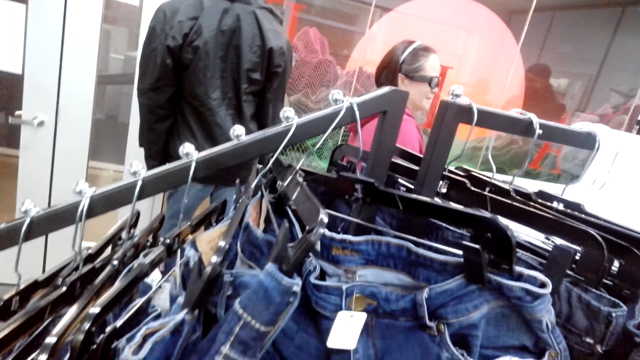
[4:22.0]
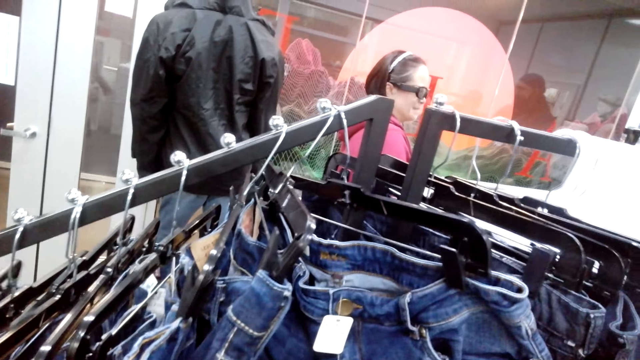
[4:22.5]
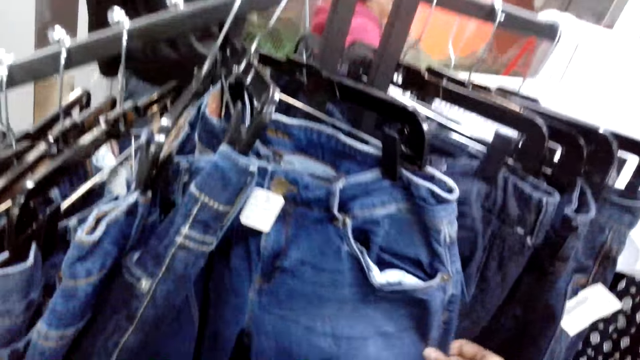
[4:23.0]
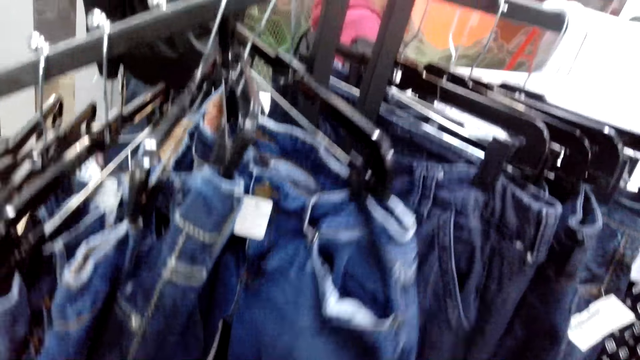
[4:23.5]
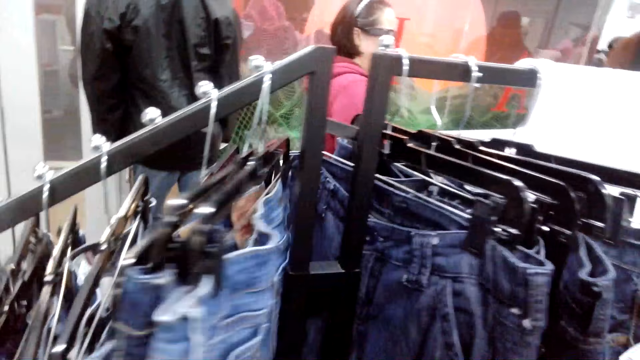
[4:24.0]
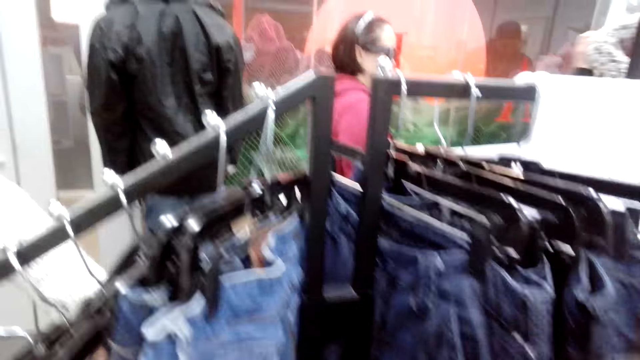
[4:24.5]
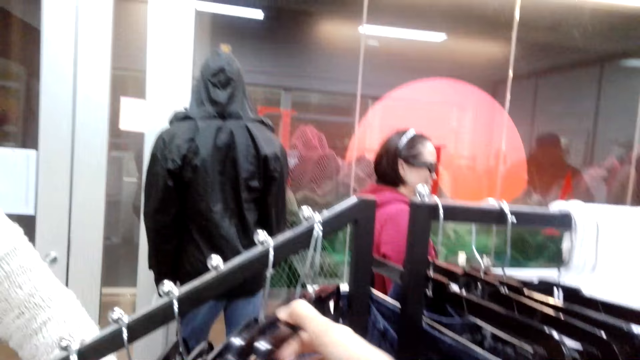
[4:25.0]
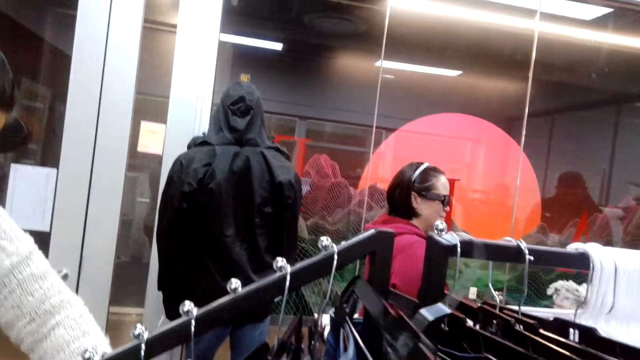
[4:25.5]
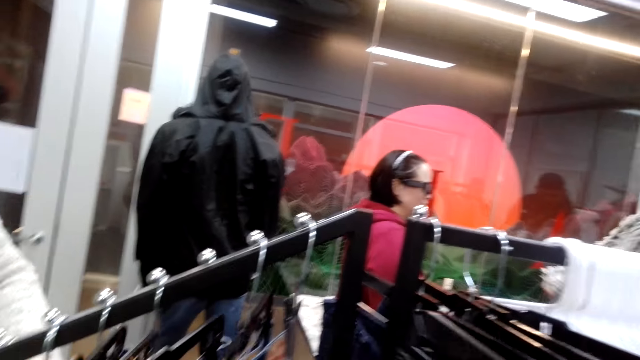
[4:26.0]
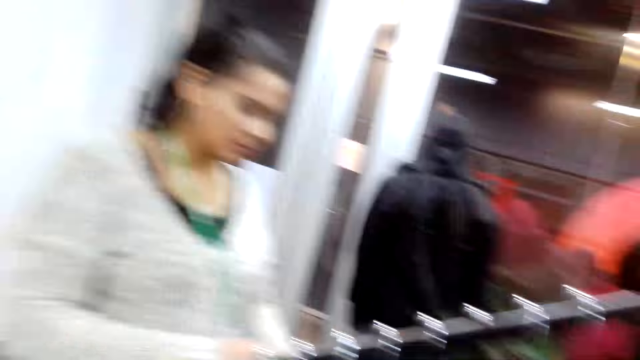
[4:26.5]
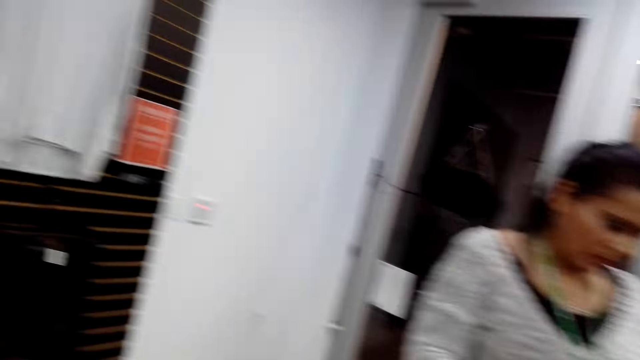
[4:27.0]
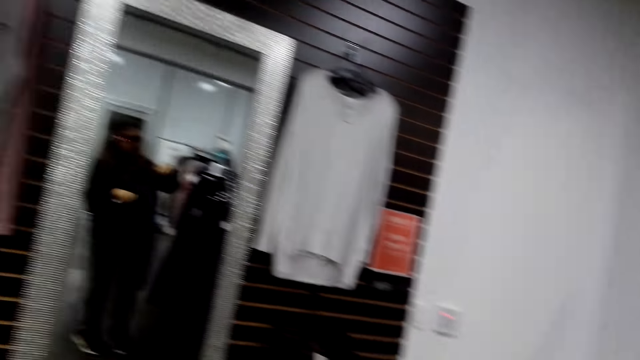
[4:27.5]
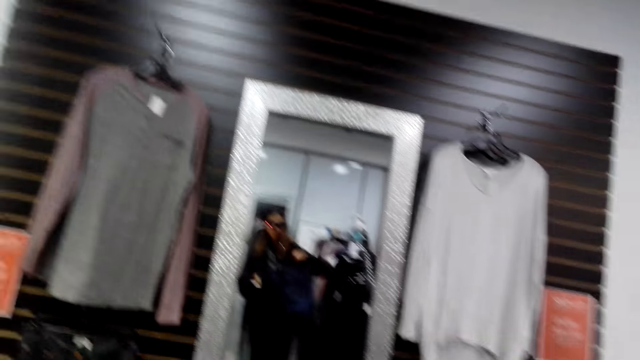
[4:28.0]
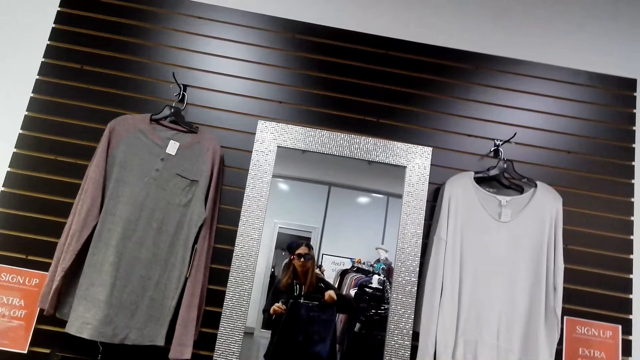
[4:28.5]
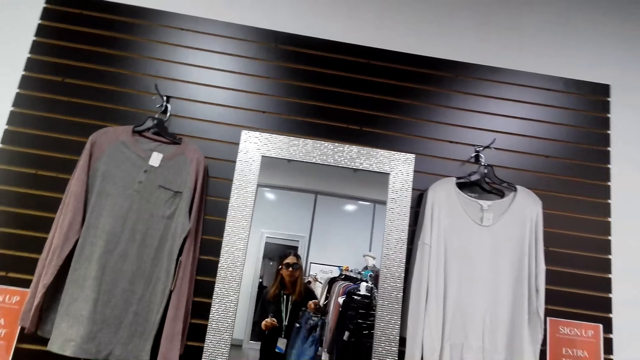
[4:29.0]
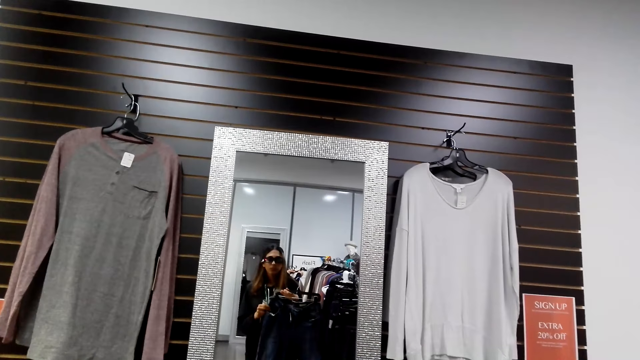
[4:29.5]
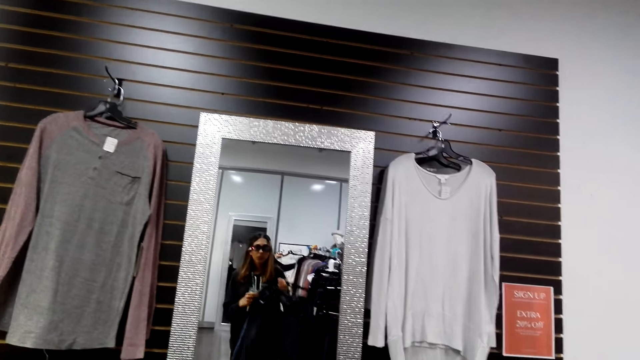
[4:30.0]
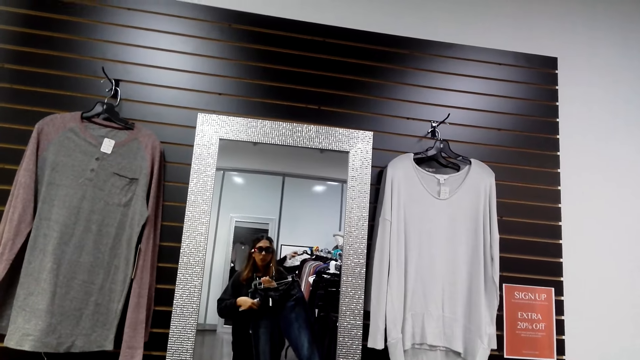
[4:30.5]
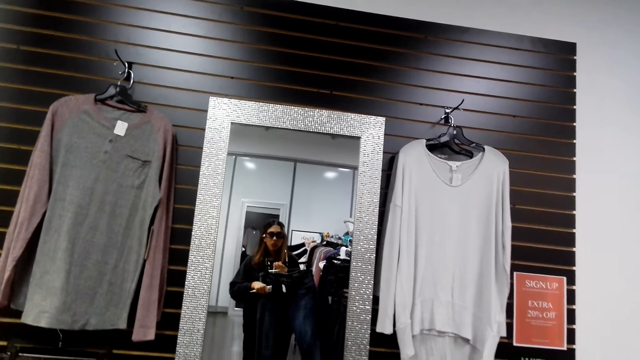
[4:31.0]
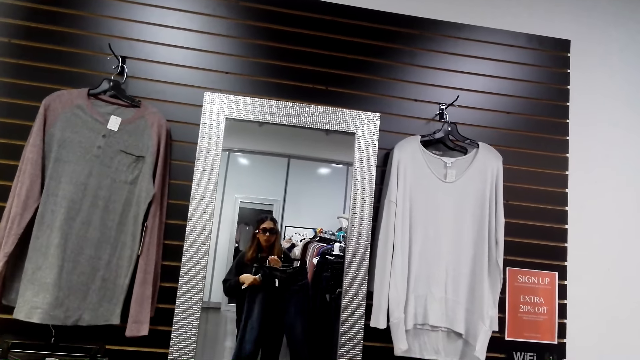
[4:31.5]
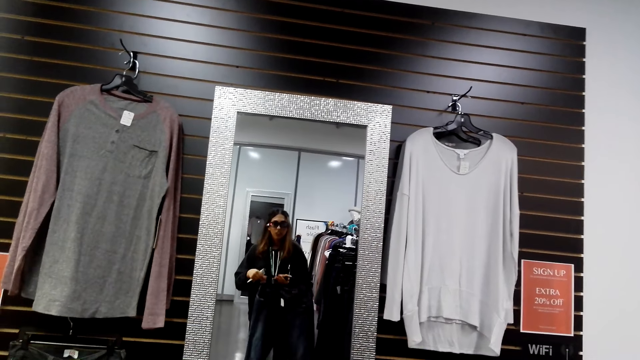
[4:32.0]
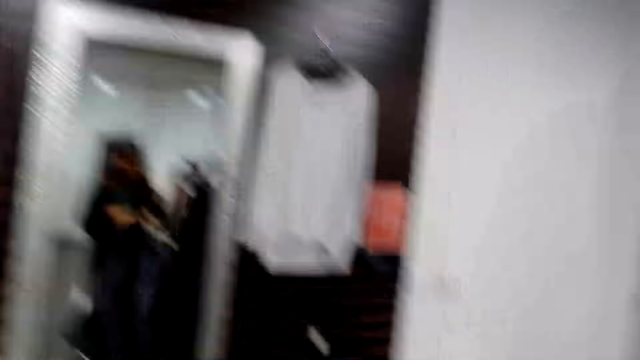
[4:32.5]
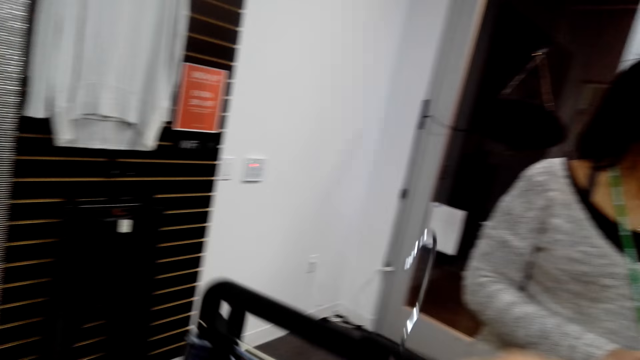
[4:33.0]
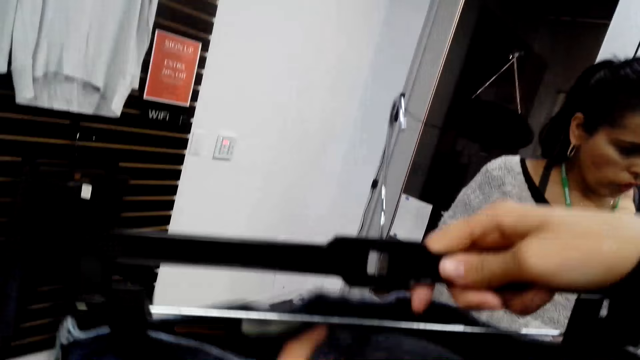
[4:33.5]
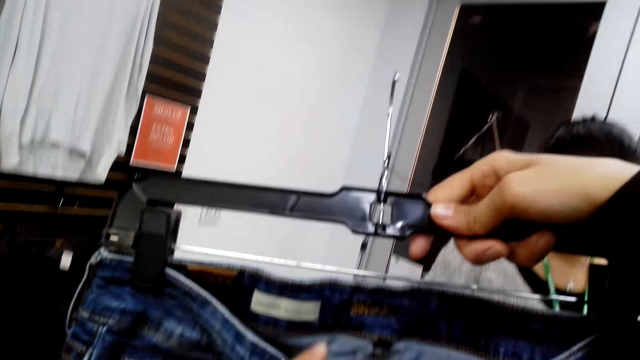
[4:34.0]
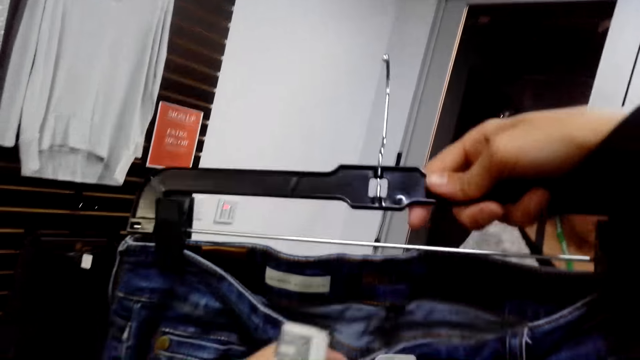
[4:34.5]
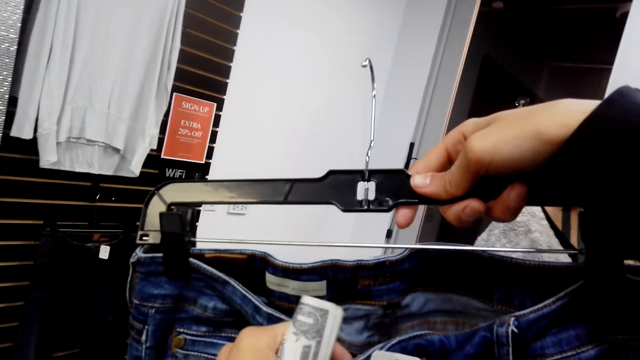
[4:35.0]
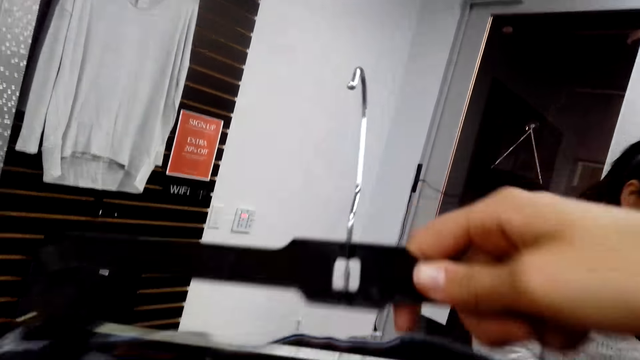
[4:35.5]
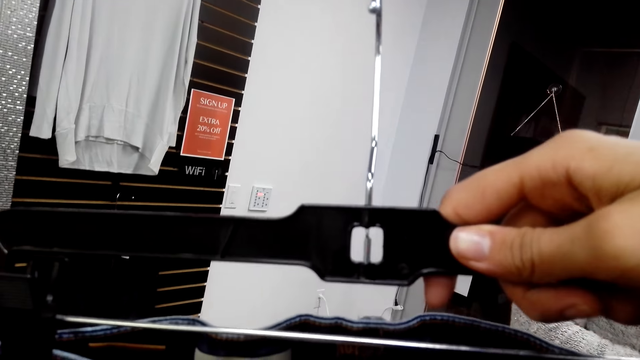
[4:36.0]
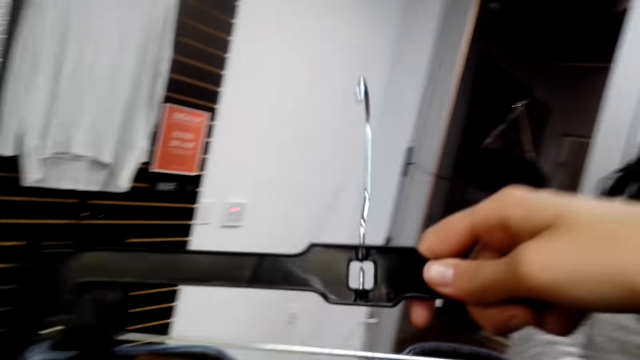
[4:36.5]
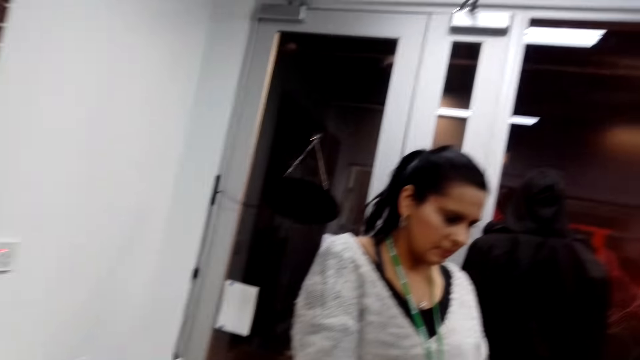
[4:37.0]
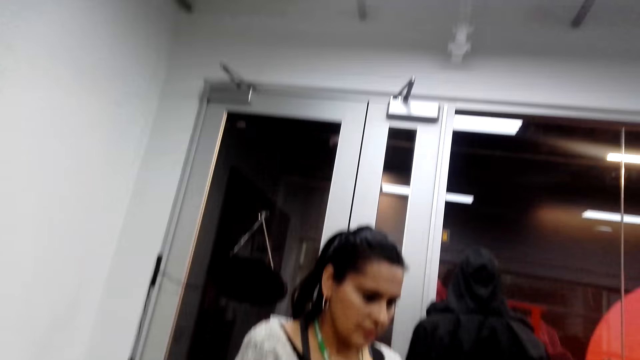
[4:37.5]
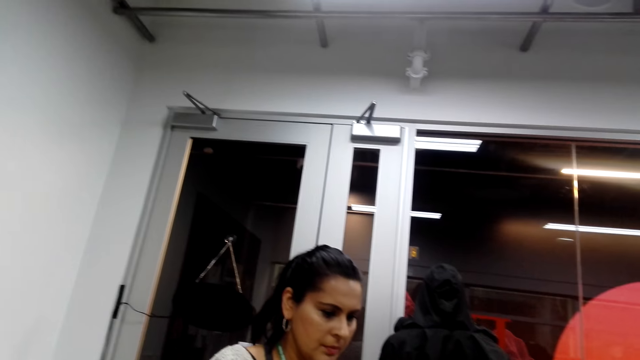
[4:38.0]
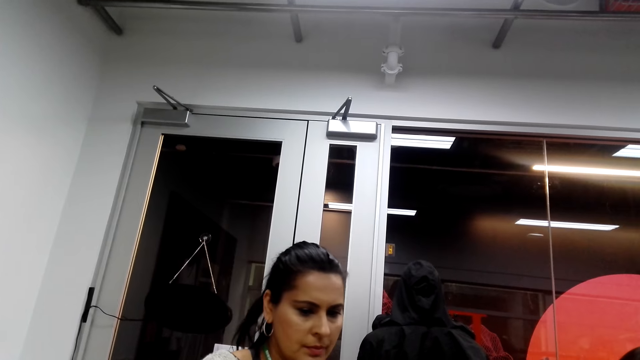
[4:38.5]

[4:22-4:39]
The camera wearer picks up a jeans trouser. They unhang the trouser. They look around. They look in the mirror. They sample the trouser. They look at the jeans price tag. They look around.

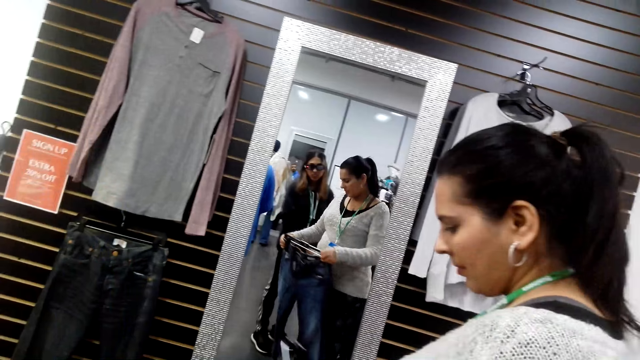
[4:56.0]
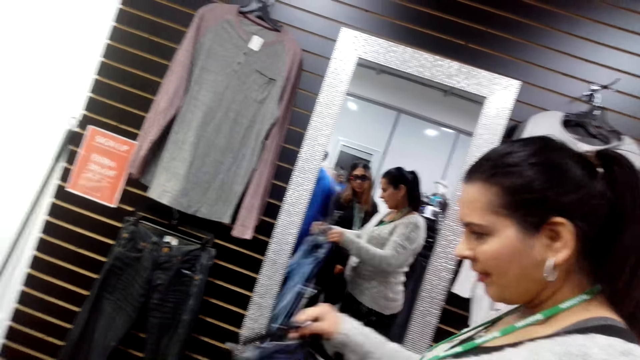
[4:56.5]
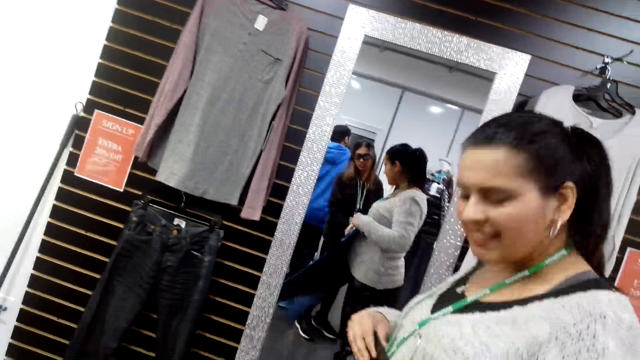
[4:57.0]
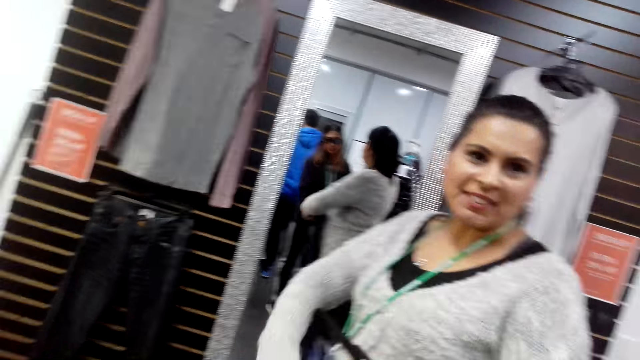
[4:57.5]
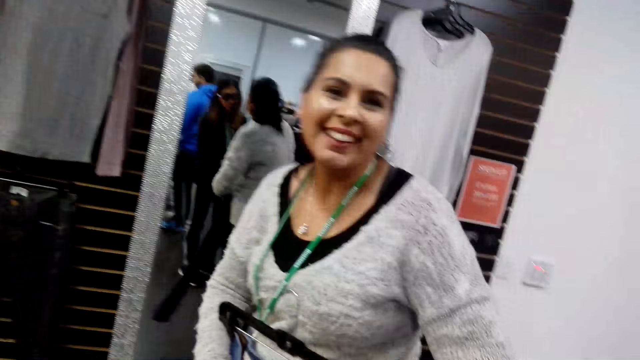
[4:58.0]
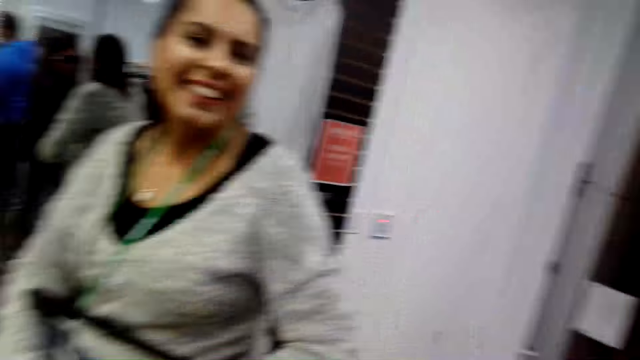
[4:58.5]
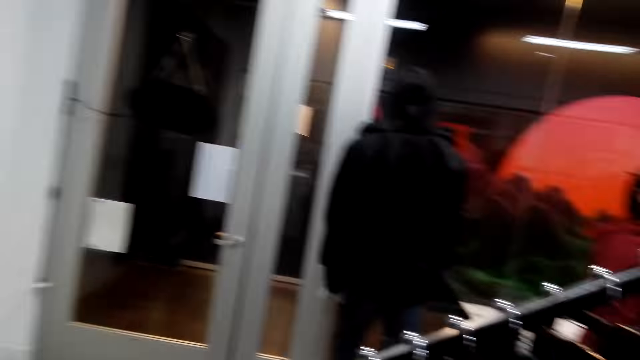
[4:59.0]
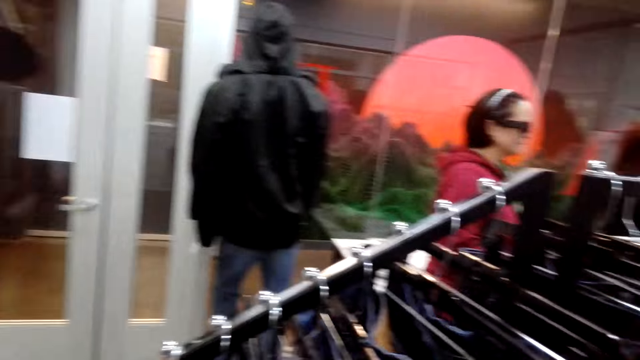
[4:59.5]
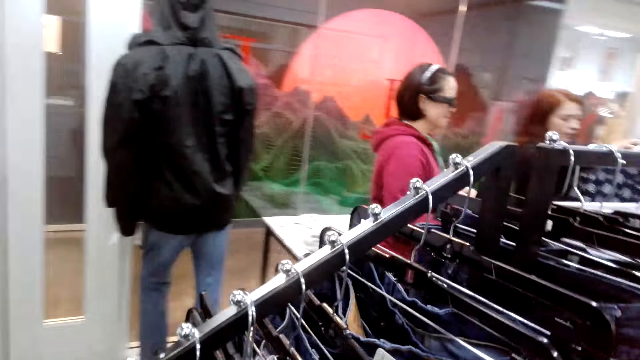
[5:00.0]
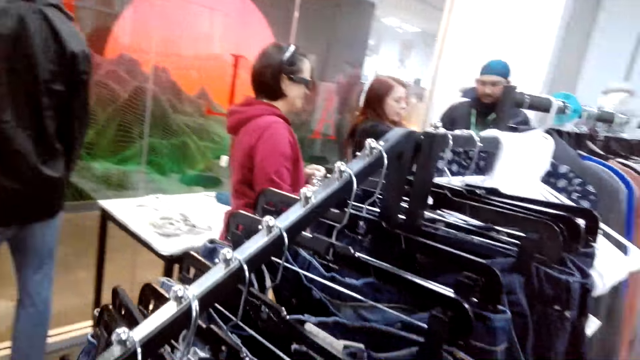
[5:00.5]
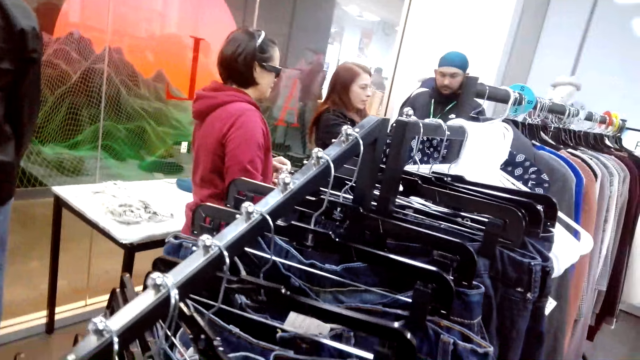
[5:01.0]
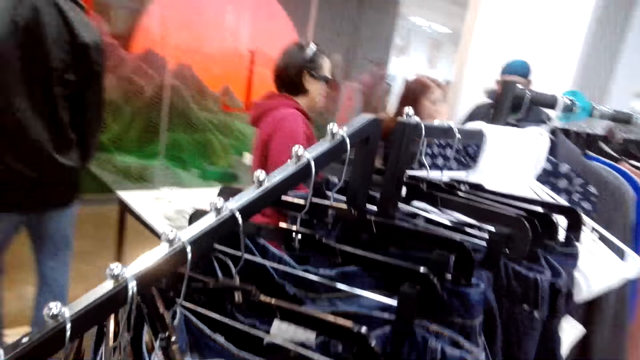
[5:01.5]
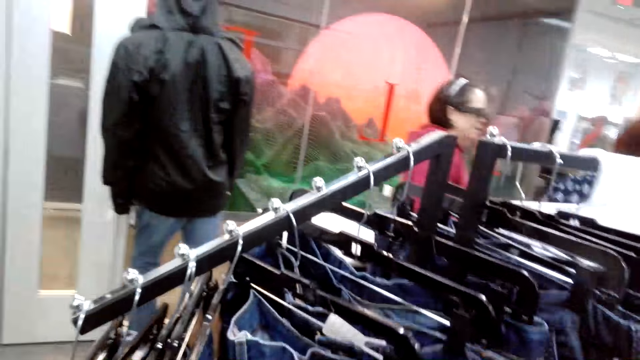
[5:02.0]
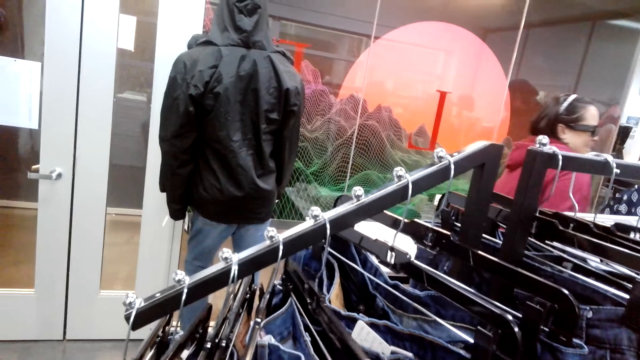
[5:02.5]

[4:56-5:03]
The camera wearer looks around. A person interacts with the camera wearer. The camera wearer looks around. They look at some jeans trousers and touch the jeans trousers.
